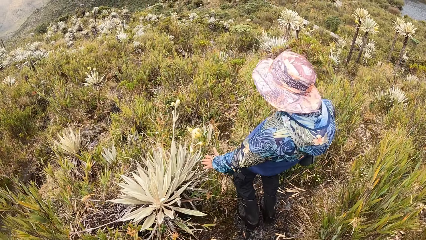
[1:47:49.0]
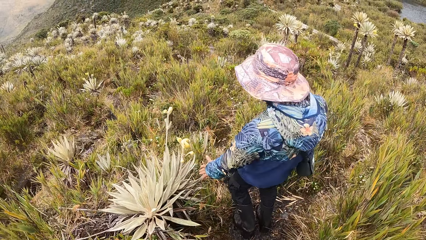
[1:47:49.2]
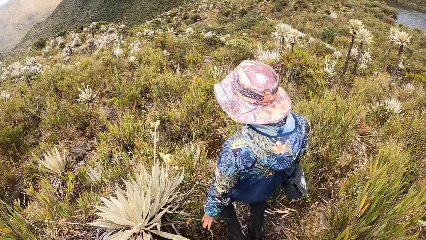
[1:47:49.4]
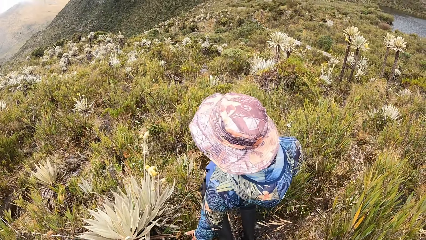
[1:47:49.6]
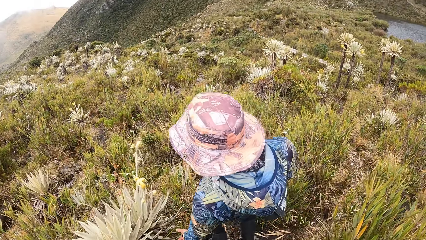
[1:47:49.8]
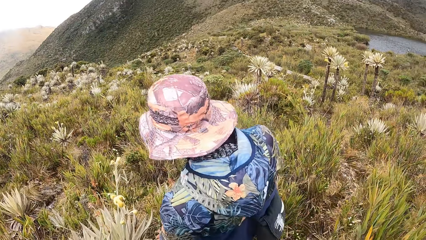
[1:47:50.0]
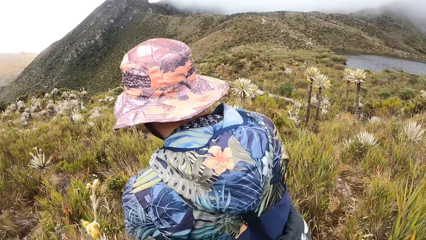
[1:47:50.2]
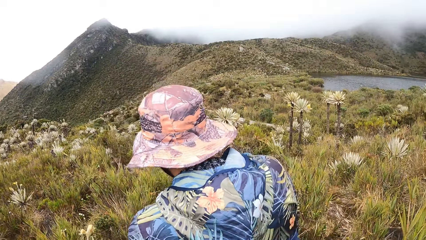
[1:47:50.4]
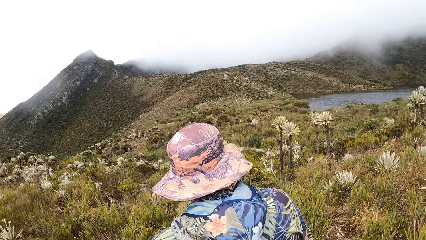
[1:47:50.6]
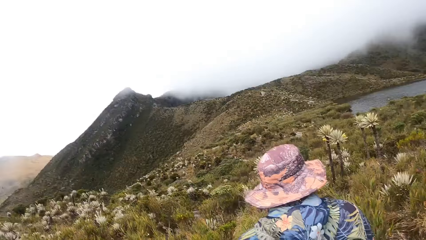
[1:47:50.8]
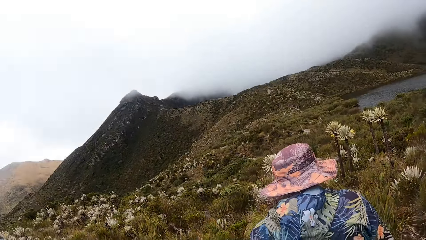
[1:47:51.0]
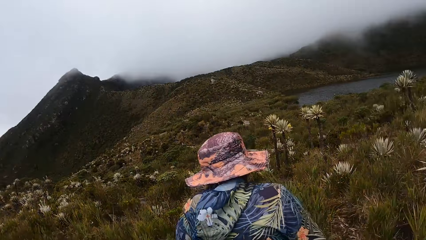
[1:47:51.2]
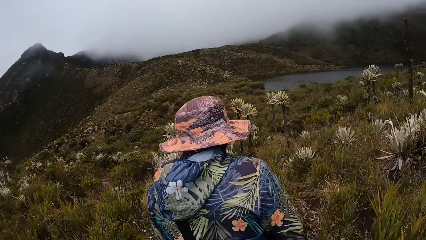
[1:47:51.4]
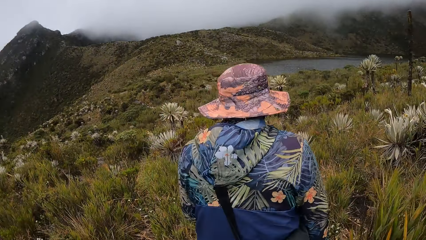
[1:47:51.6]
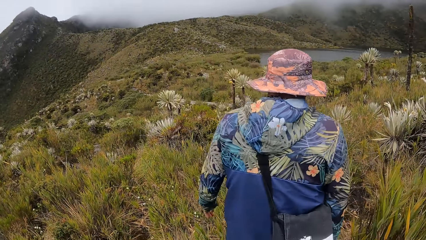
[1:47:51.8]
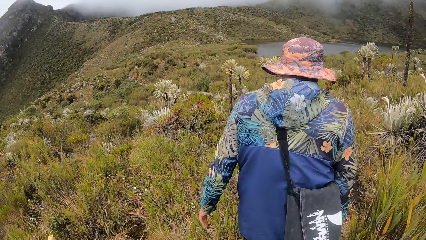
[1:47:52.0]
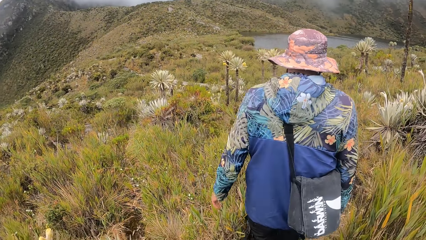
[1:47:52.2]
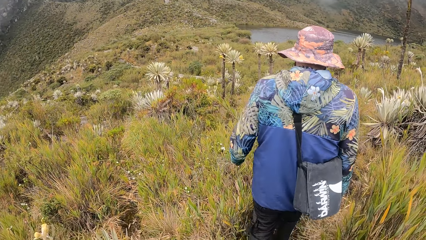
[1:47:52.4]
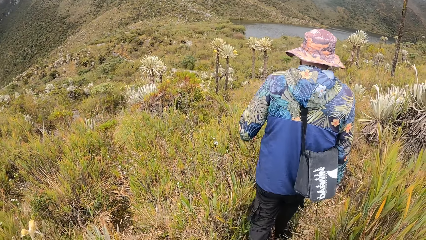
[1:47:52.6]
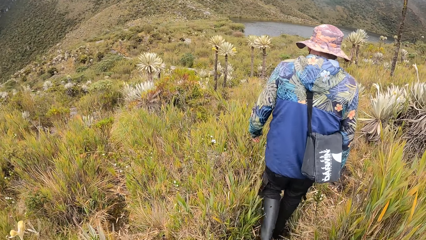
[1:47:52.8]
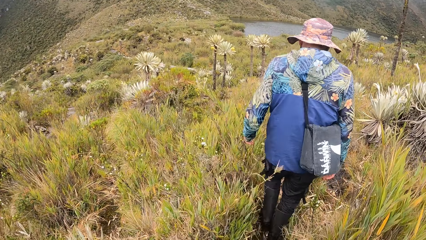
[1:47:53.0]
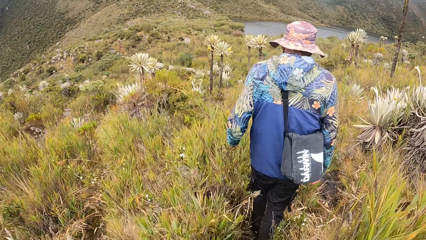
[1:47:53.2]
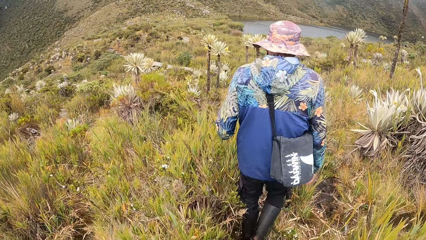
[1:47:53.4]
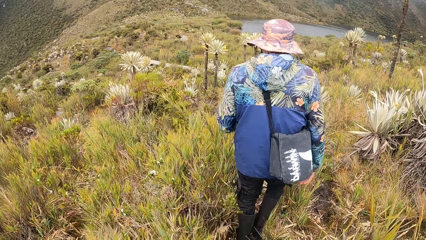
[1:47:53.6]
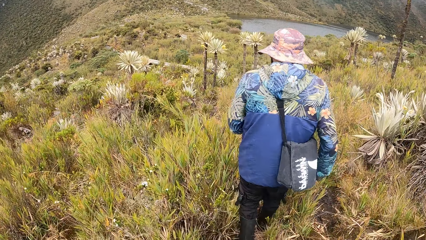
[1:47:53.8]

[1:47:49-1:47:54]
The camera wearer walks in the area.

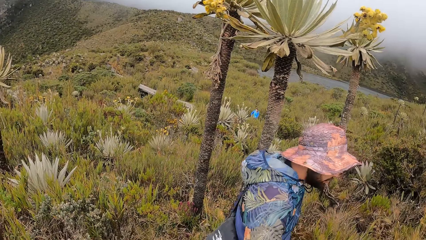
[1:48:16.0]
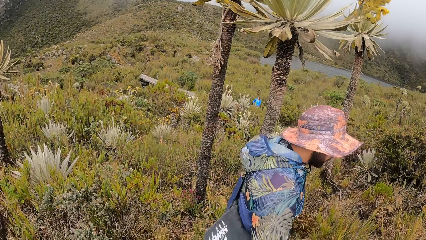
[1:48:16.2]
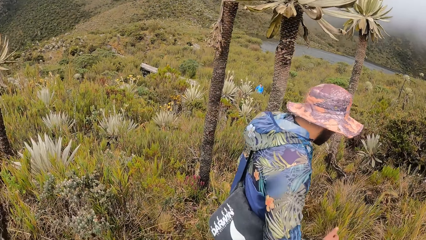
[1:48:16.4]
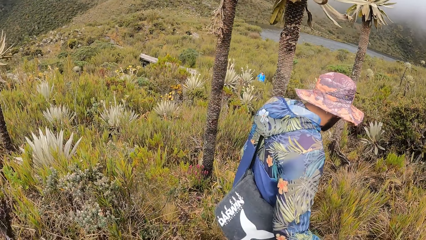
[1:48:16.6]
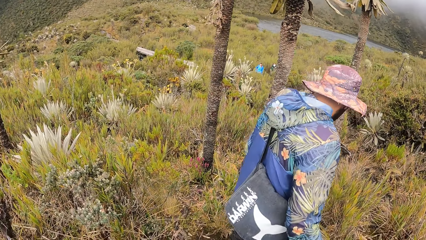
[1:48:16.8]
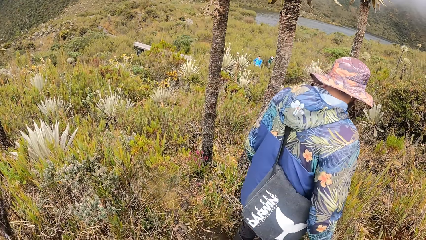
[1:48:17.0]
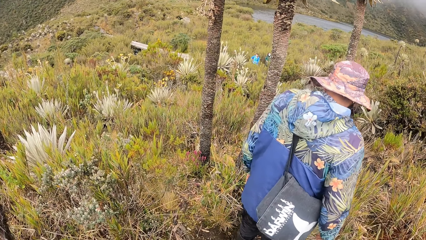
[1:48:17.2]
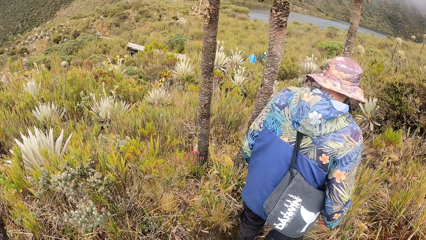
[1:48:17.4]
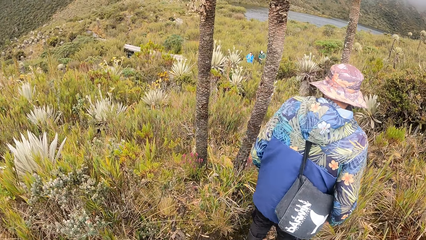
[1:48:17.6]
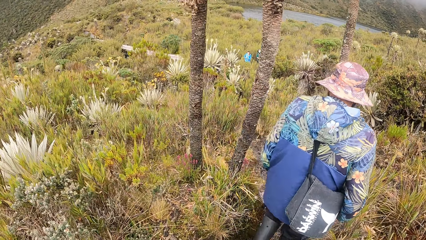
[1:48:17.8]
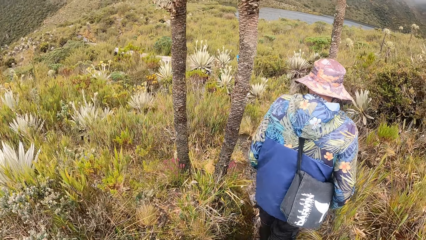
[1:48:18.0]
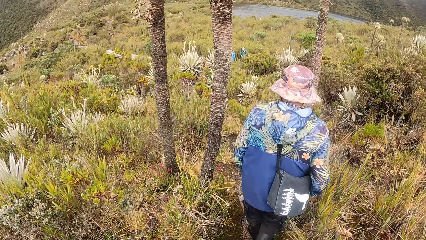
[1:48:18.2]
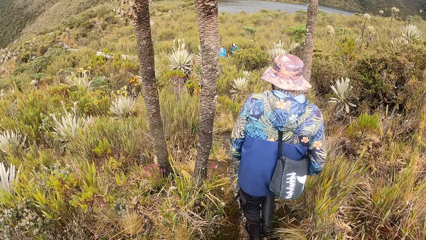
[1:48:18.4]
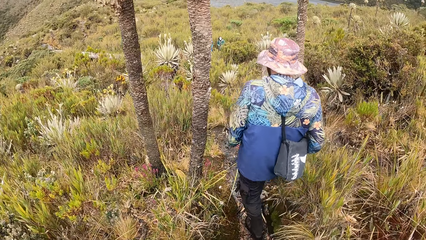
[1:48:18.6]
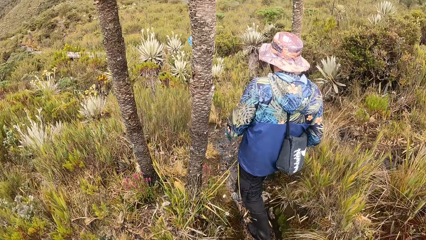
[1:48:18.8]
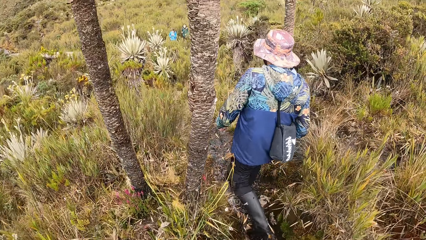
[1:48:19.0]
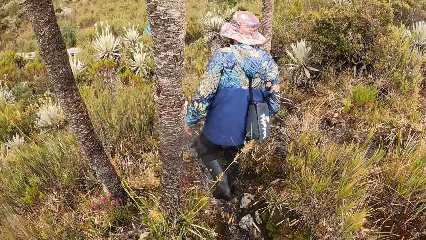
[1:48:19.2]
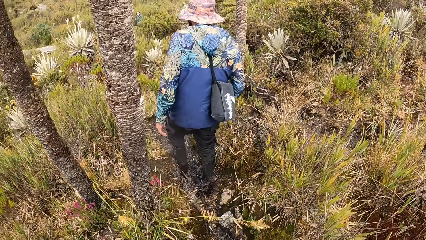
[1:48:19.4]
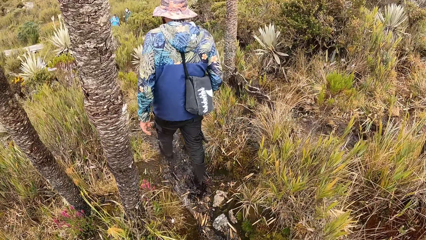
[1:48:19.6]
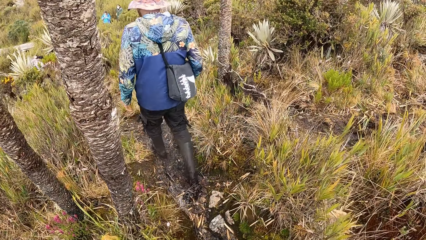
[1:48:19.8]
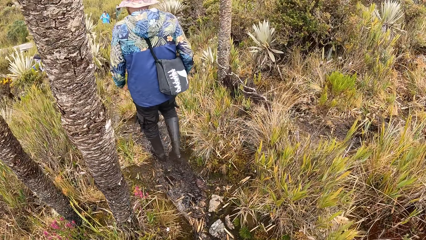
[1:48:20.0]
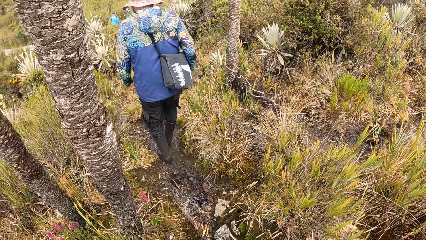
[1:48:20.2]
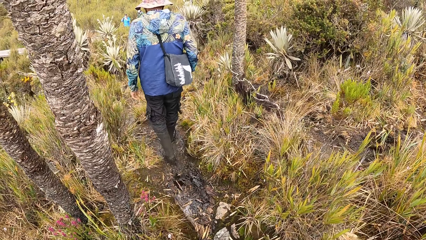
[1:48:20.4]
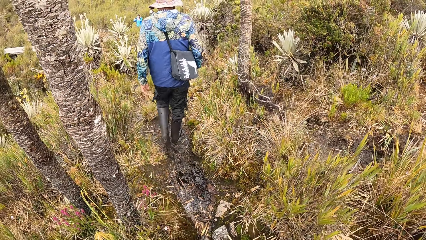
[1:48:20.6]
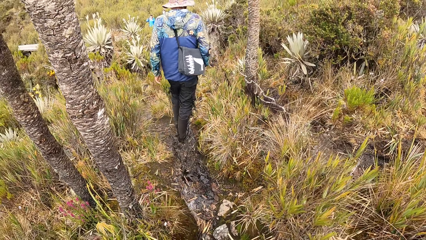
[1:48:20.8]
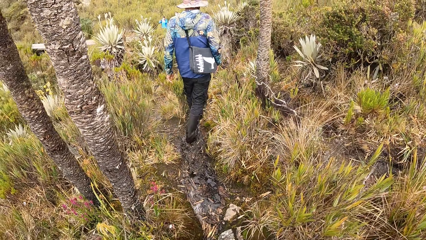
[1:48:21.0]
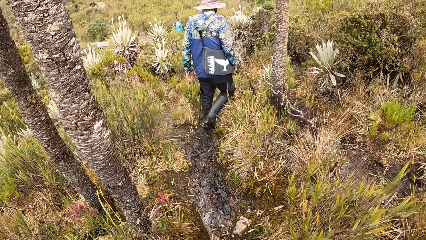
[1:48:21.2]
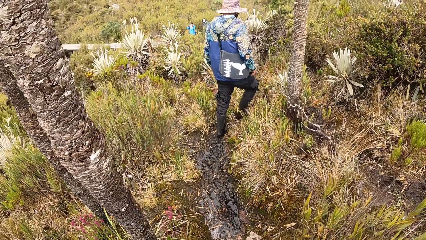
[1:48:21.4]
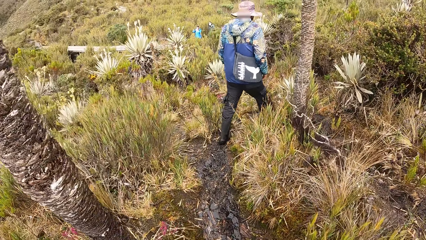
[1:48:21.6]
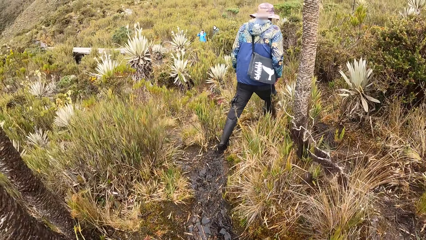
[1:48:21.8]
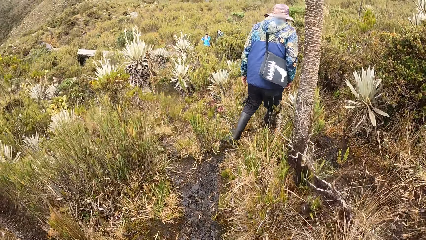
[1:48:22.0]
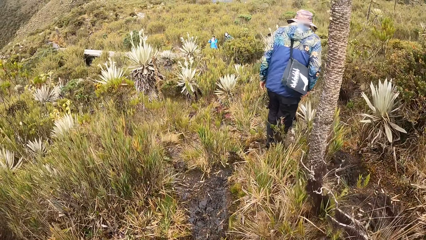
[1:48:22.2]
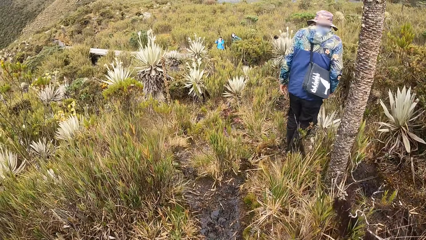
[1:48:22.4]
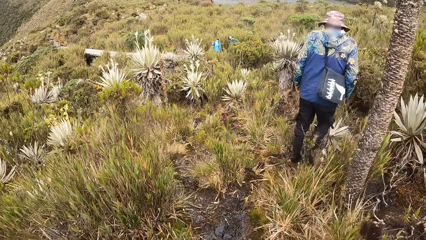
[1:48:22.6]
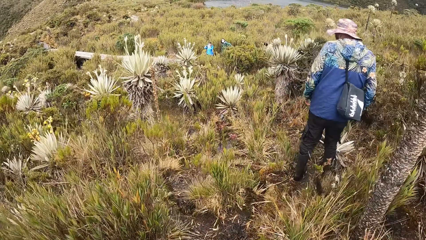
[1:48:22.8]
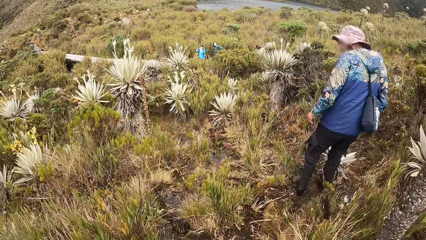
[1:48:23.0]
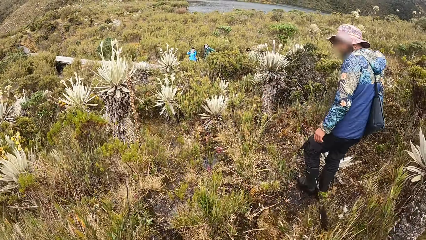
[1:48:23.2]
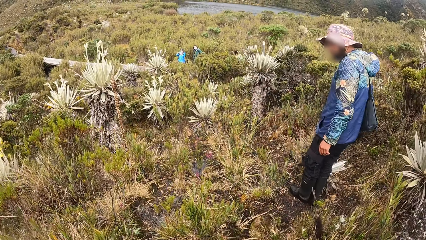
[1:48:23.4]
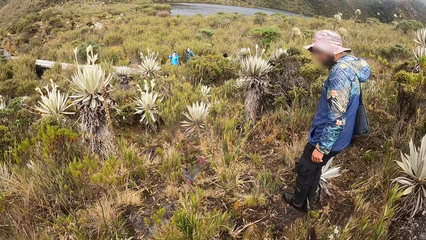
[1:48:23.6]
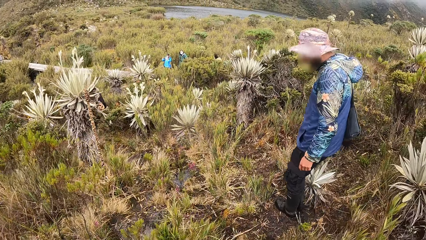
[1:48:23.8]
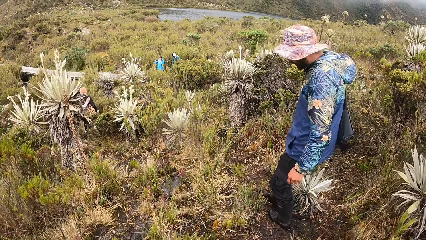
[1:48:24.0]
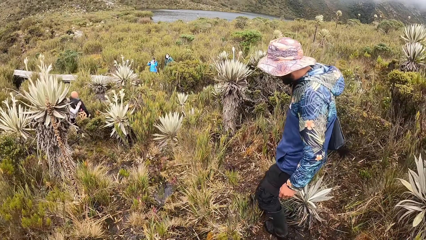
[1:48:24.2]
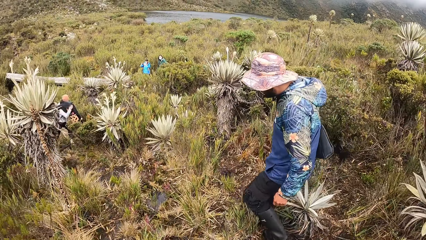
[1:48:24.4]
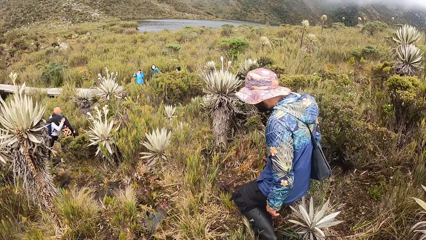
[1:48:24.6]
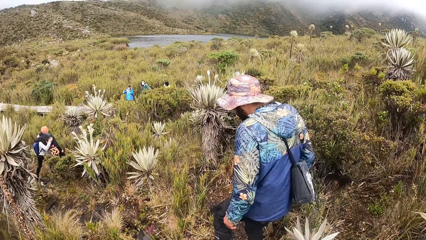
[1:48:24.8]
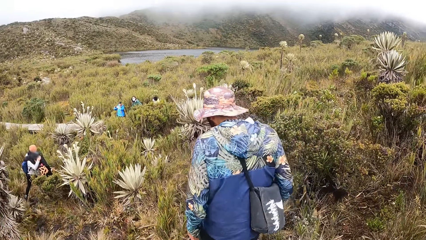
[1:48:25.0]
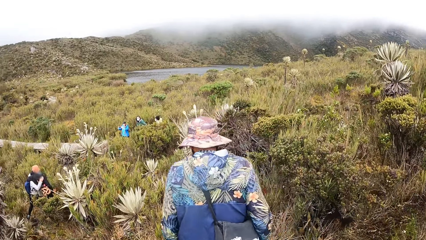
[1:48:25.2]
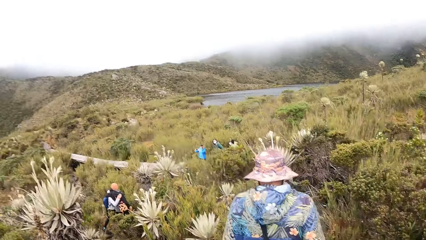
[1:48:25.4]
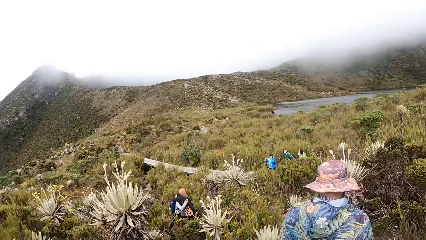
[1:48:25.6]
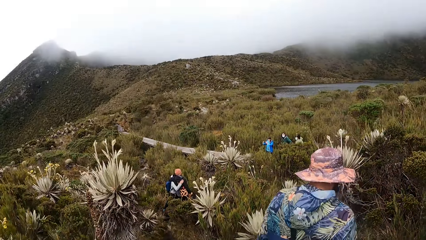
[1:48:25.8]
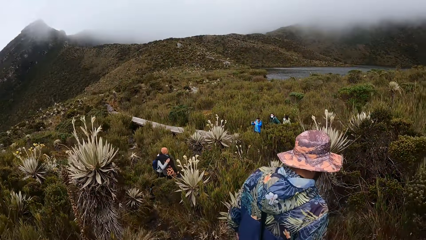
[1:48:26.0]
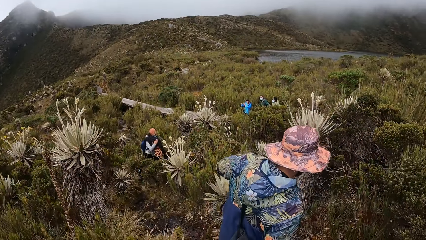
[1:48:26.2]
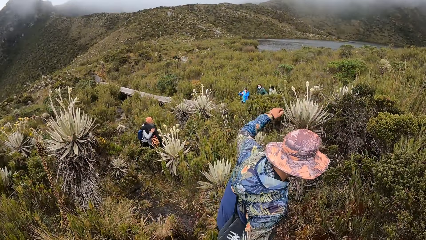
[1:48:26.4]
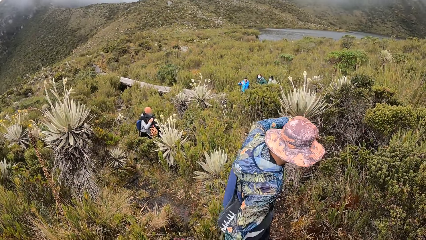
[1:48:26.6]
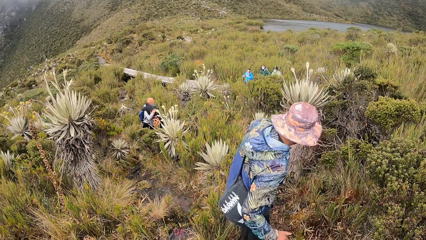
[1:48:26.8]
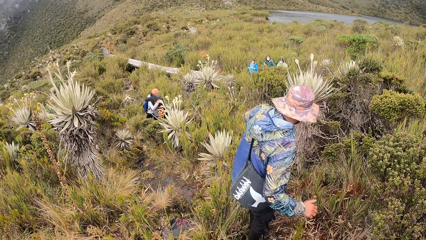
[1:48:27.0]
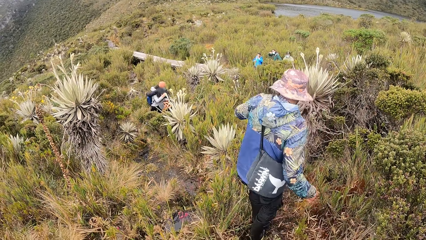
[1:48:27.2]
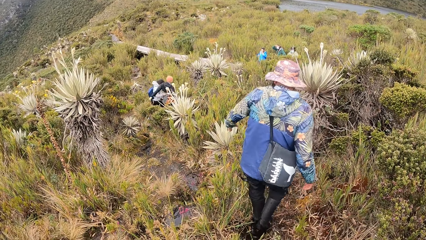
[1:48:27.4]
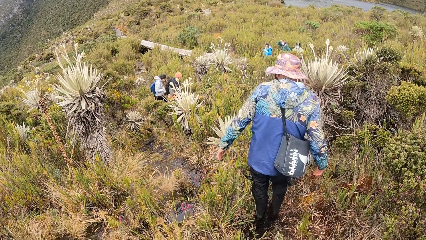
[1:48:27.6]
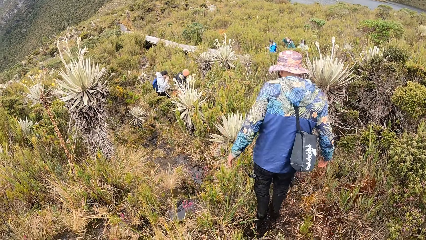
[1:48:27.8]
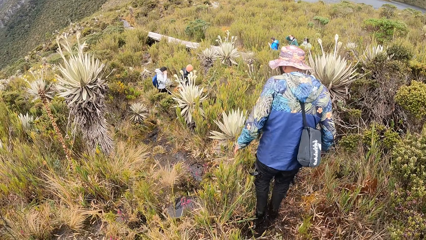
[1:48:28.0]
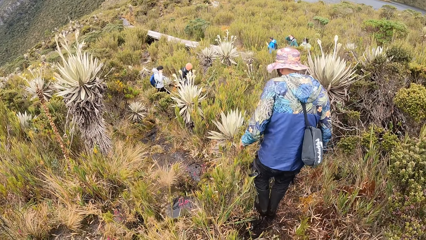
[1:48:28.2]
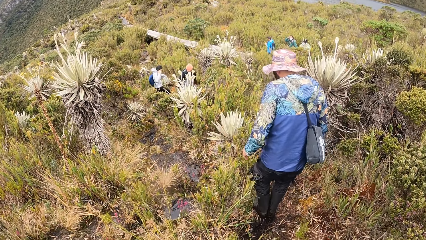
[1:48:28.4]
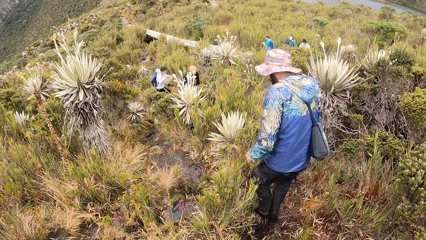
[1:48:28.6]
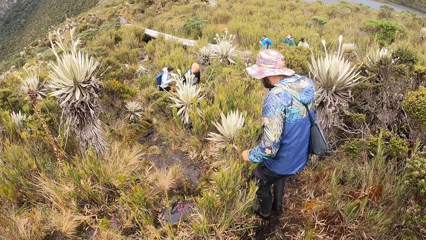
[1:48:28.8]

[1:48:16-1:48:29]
The camera wearer walks around. They look around. They walk around.
